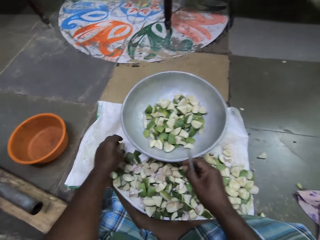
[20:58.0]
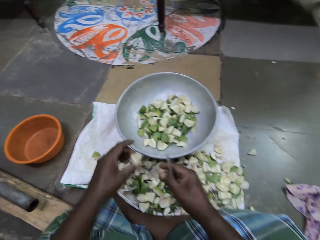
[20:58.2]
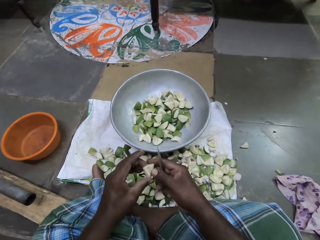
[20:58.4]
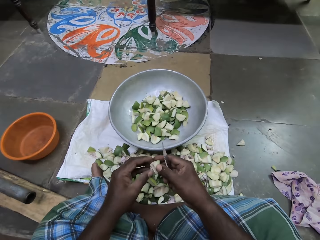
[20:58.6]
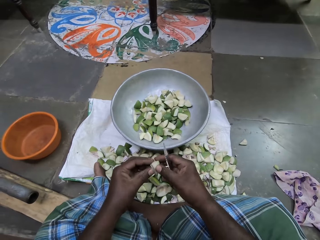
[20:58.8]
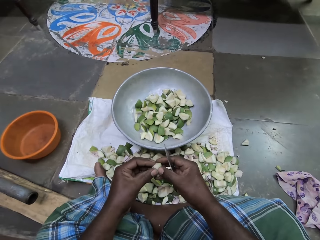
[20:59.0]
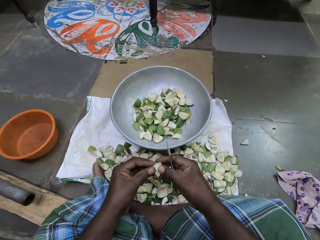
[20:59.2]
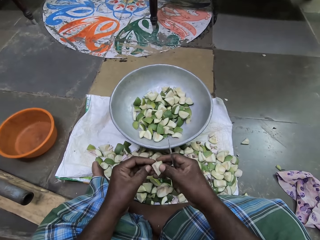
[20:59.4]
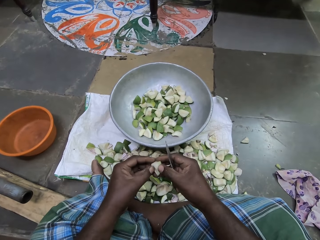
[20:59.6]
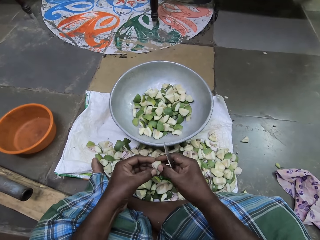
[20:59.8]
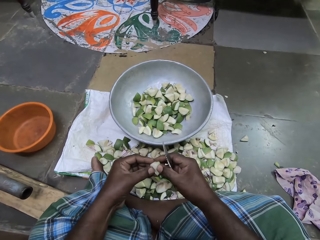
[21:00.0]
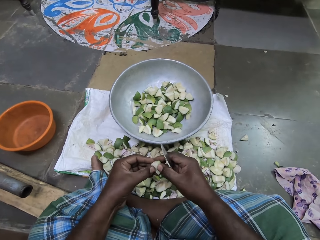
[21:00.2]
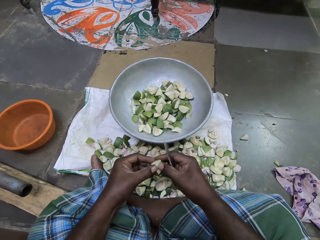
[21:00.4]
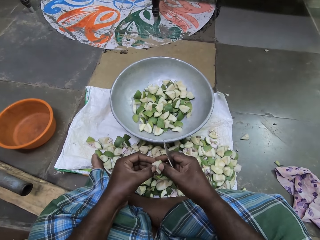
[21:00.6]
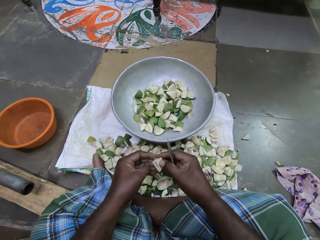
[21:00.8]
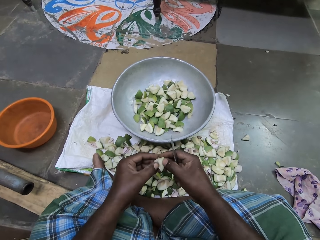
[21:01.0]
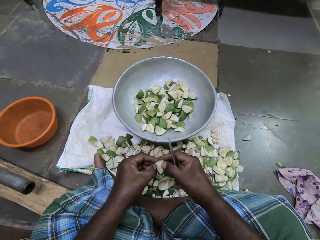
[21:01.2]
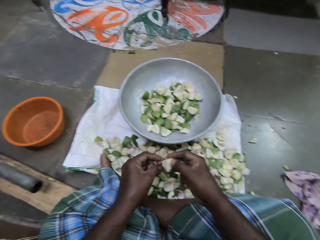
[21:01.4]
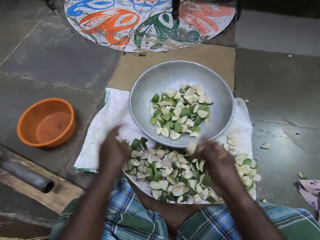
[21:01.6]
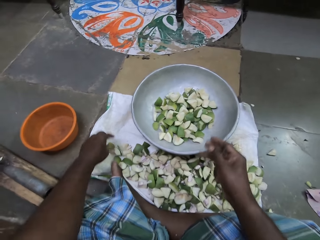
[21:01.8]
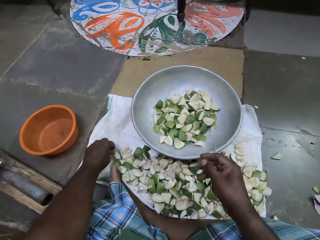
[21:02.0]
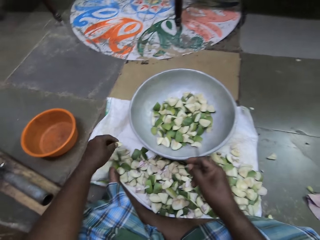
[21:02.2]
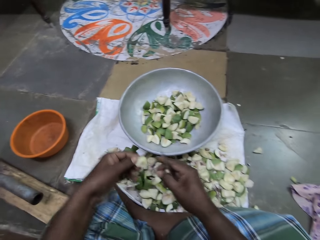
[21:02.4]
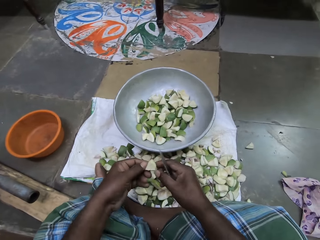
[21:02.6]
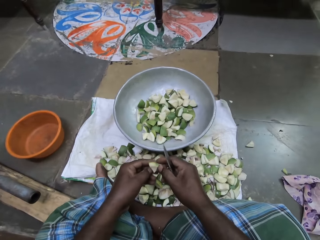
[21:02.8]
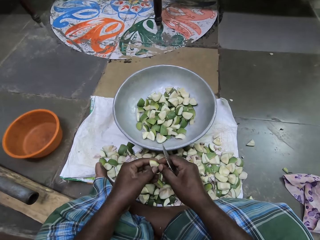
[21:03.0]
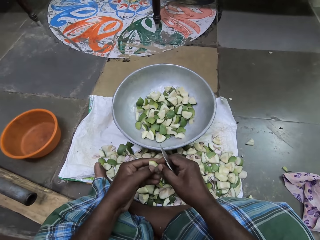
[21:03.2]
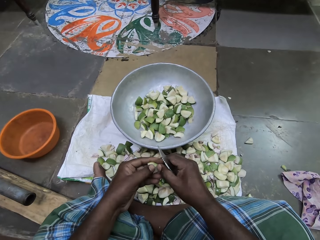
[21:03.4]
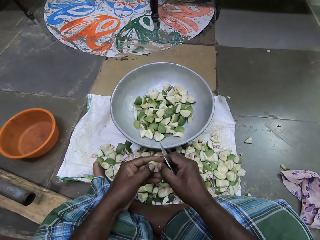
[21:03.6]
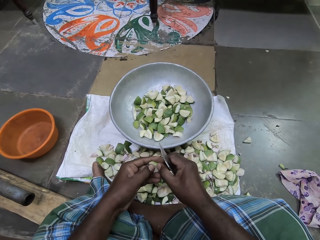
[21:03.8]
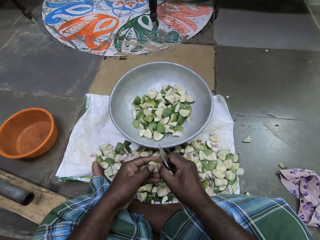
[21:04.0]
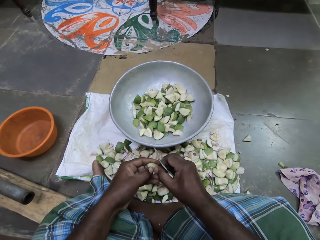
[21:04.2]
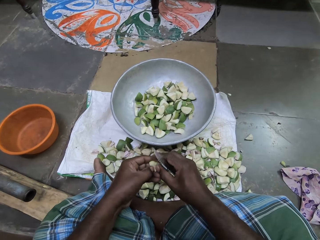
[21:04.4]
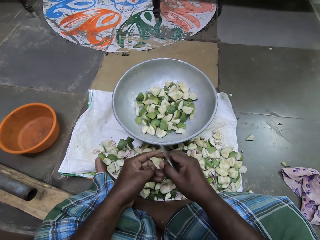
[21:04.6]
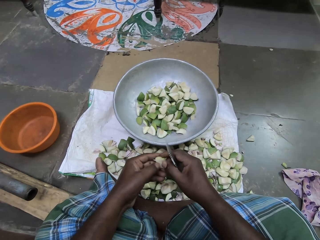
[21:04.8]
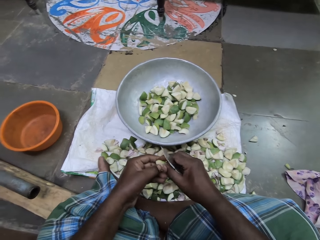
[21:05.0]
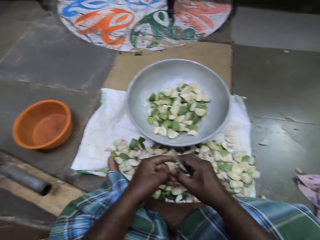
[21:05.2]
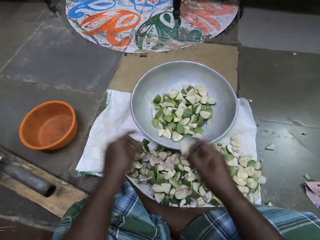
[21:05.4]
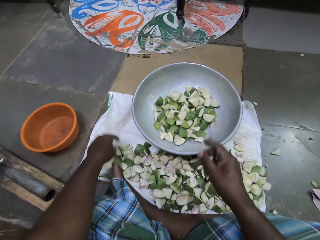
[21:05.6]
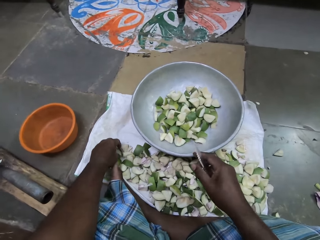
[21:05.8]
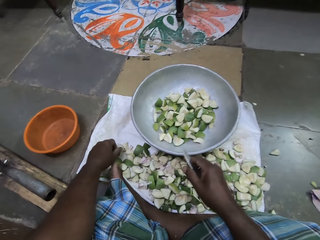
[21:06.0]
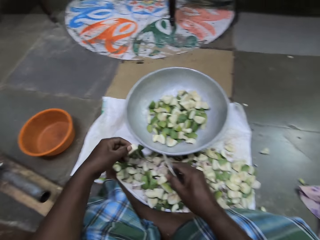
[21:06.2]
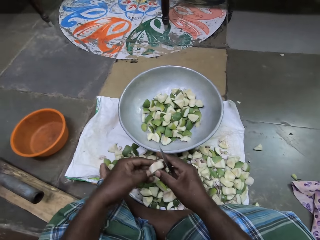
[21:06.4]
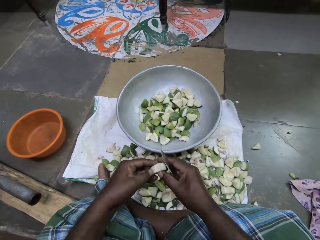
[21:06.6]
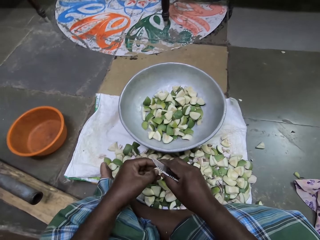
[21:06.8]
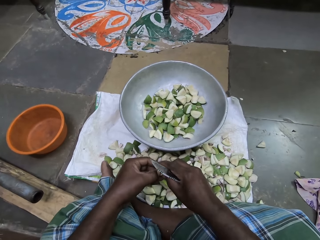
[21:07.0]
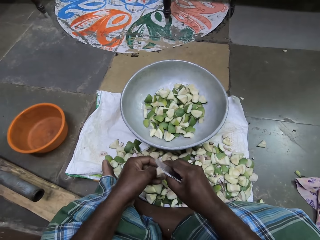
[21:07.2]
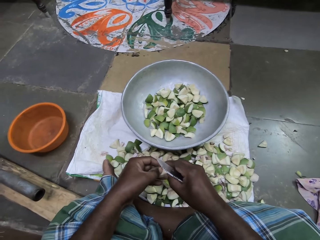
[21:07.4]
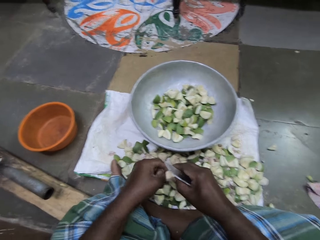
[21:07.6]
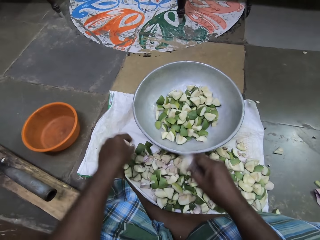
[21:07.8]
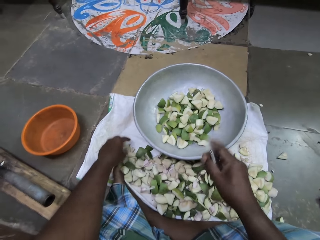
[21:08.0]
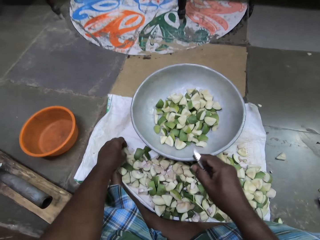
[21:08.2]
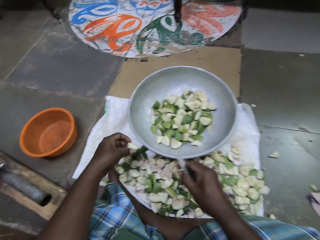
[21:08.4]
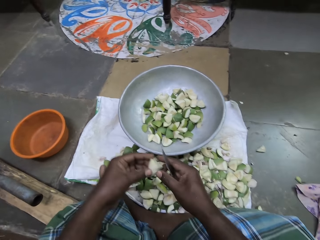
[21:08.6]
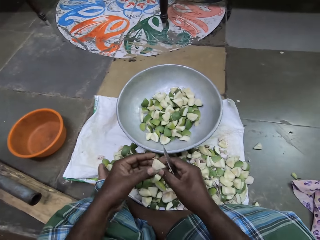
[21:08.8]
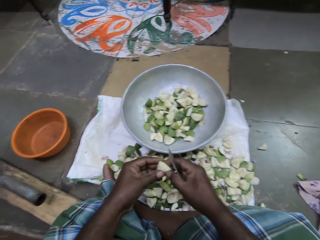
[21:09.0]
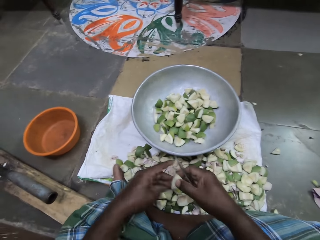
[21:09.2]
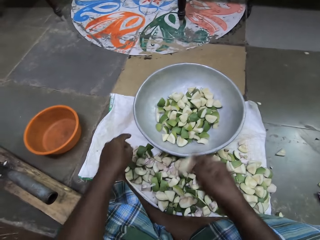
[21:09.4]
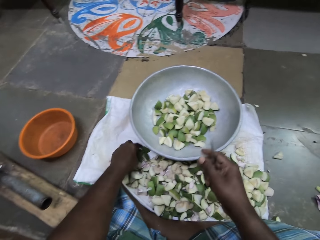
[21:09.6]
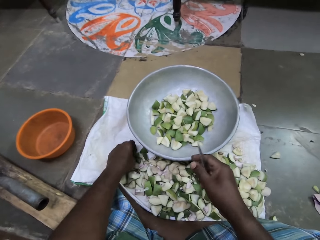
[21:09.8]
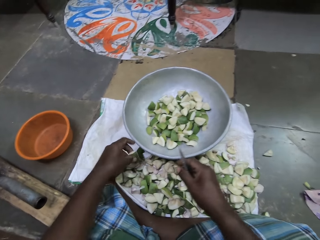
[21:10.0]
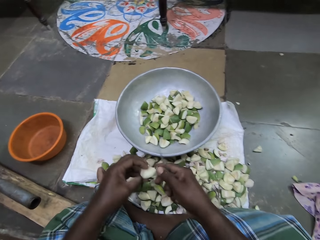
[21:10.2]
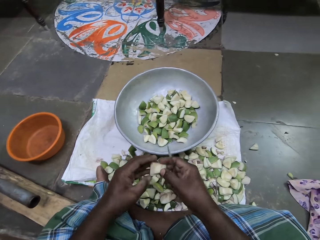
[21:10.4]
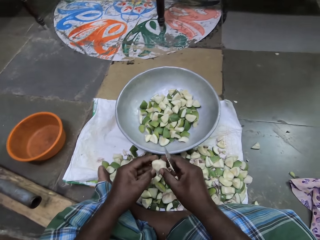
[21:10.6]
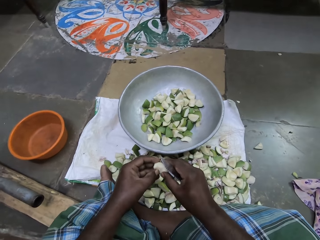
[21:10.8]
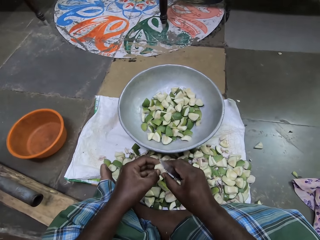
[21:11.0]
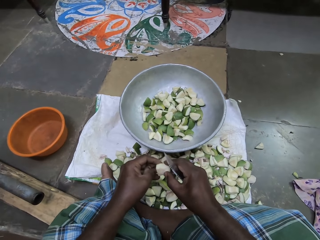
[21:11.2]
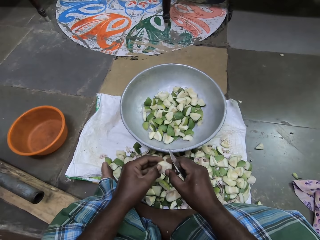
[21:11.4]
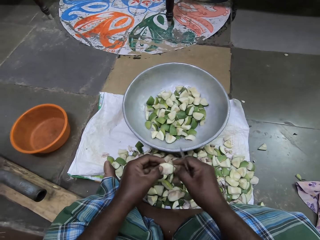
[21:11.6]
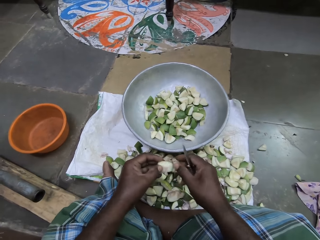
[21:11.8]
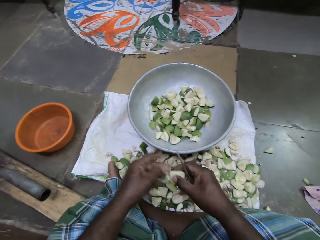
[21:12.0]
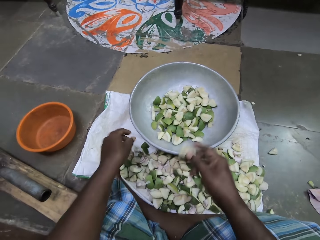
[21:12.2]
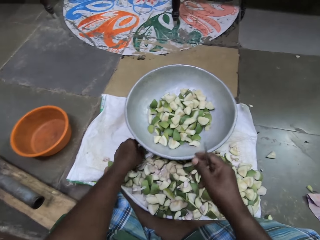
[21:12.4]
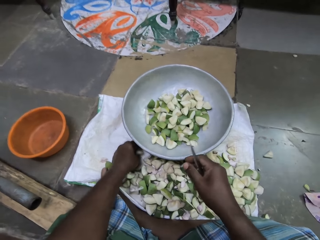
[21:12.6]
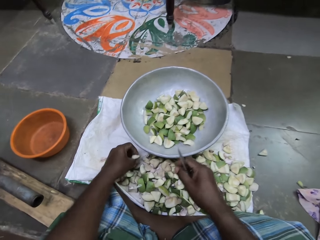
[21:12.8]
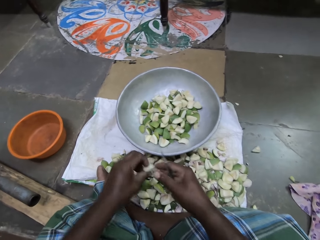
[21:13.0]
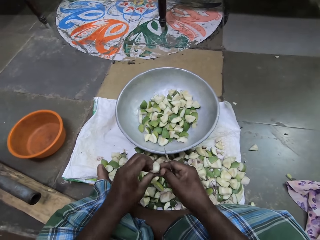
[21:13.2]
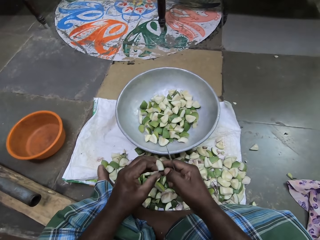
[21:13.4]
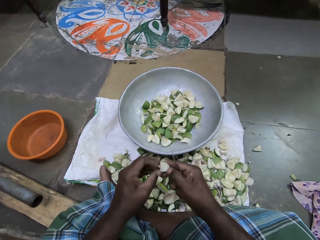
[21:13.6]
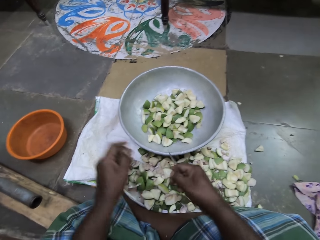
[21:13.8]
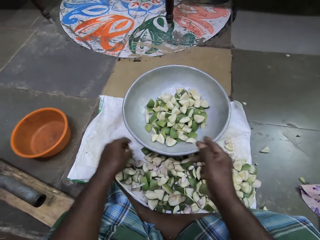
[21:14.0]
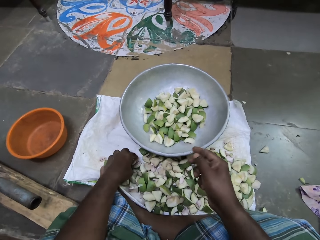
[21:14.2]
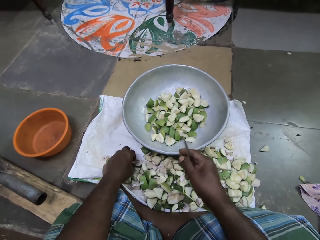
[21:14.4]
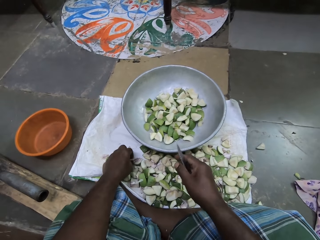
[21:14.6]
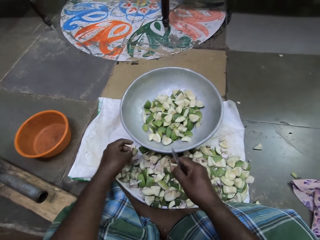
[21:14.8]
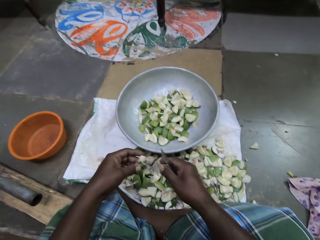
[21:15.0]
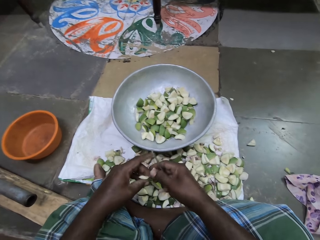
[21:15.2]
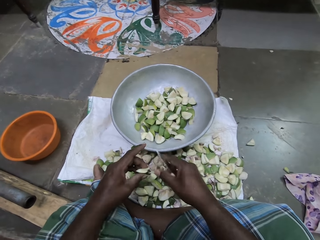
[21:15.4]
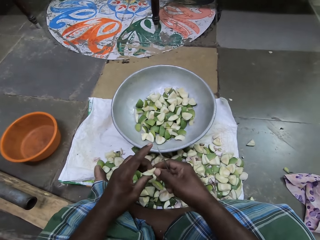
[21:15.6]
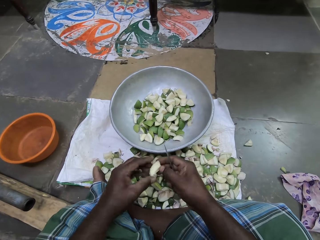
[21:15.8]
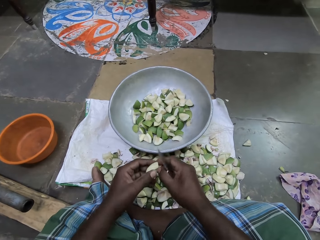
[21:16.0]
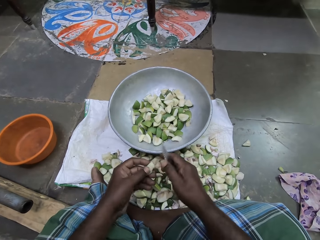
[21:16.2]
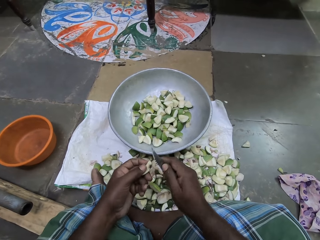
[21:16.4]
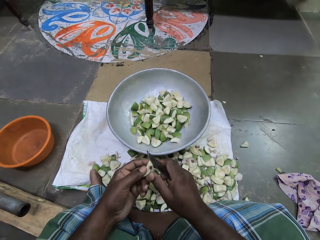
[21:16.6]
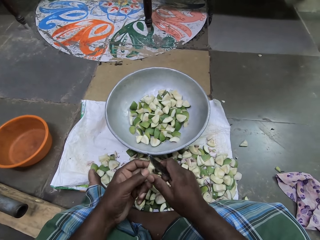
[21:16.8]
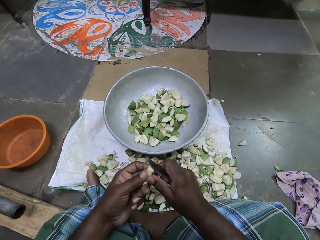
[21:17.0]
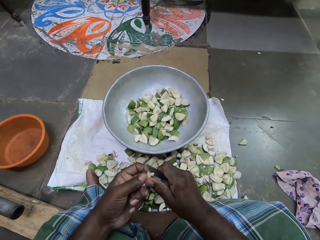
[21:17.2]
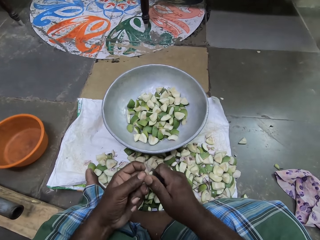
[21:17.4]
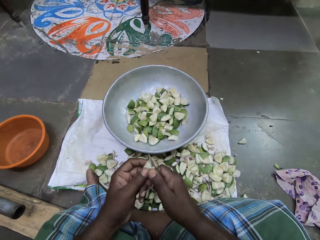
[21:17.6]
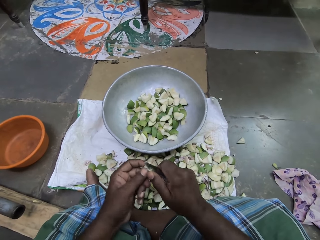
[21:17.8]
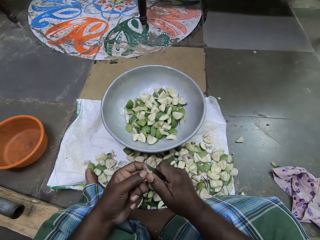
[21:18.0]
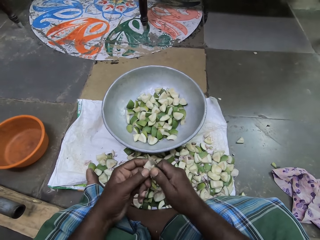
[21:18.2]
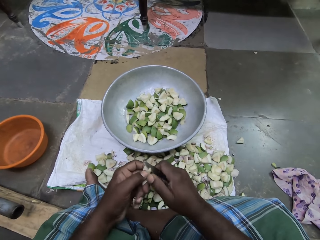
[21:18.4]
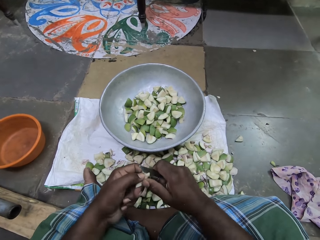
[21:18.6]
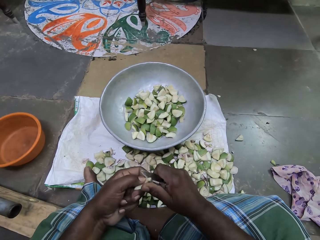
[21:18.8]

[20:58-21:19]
The camera wearer picks a piece of mango from the sack bag with her left hand and holds the piece of mango with her hands. She scrapes the piece of mango with her left hand. She removes the seed coat. She drops the piece of mango into the bowl with her right hand. She picks a piece of mango from the sack bag with her left hand and holds the piece of mango with her hands. She scrapes the piece of mango with her left hand. She removes the seed coat. She drops the piece of mango into the bowl with her right hand. She picks a piece of mango from the sack bag with her left hand and holds the piece of mango with her hands. She scrapes the piece of mango with her left hand. She removes the seed coat. She drops the piece of mango into the bowl with her right hand. She picks a piece of mango from the sack bag with her left hand and holds the piece of mango with her hands. She drops the piece of mango into the bowl with her right hand. She picks a piece of mango from the sack bag with her left hand and holds the piece of mango with her hands. She scrapes the piece of mango with her left hand. She removes the seed coat. She drops the piece of mango into the bowl with her right hand. She picks a piece of mango from the sack bag with her left hand and holds the piece of mango with her hands. She drops the piece of mango into the bowl with her right hand. She picks a piece of mango from the sack bag with her left hand. She removes dirt from the piece of mango with her right hand. She cuts out a piece of mango from the piece of mango with the knife in her right hand.
